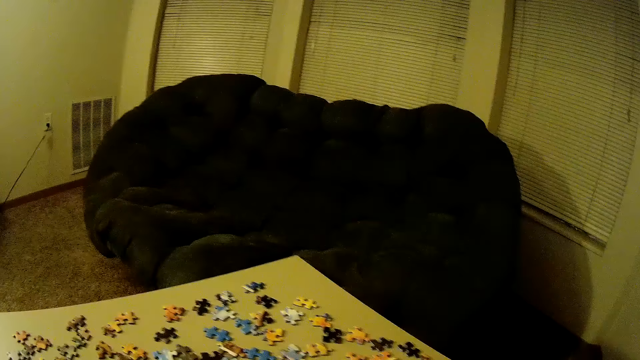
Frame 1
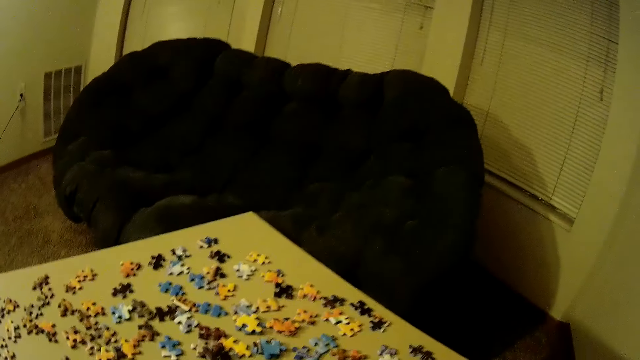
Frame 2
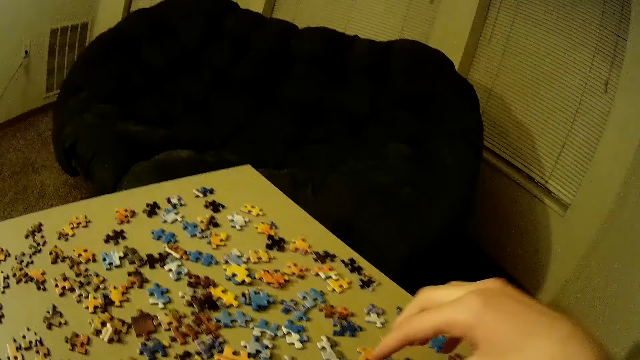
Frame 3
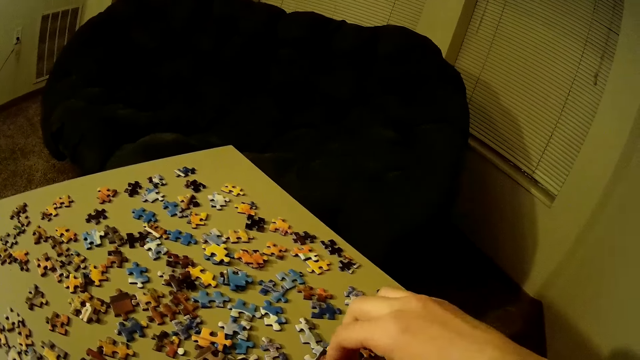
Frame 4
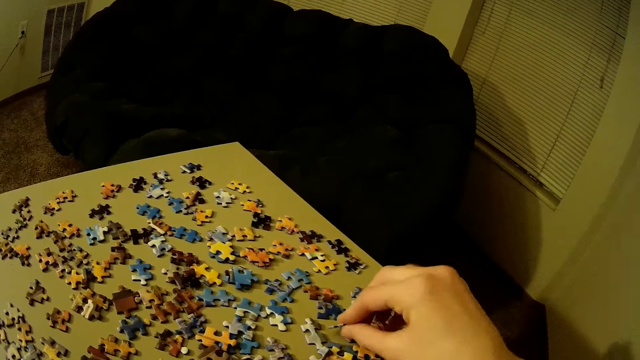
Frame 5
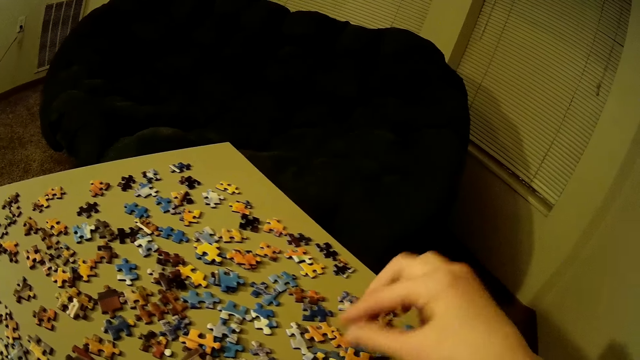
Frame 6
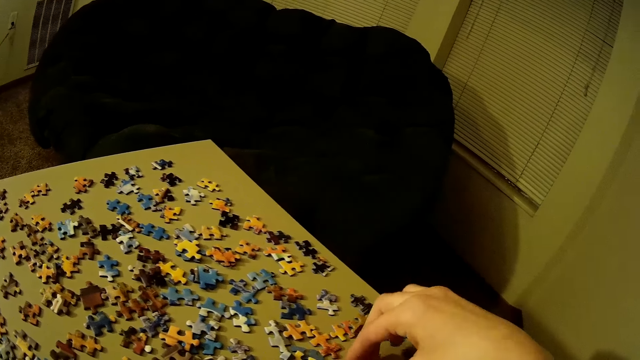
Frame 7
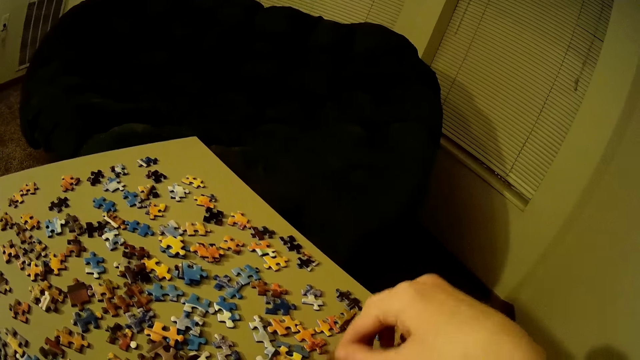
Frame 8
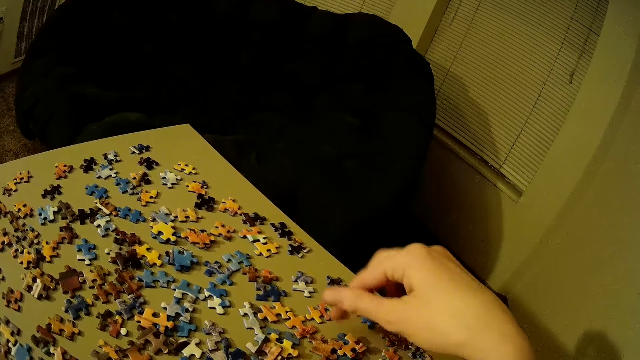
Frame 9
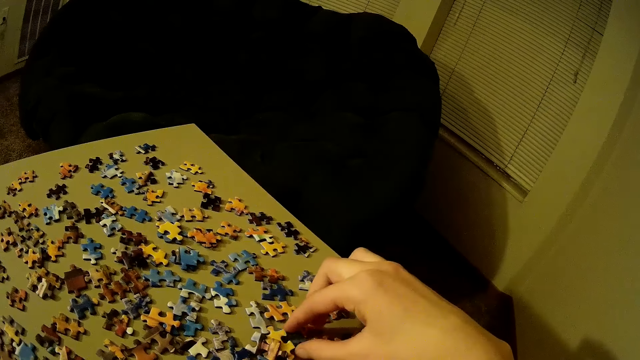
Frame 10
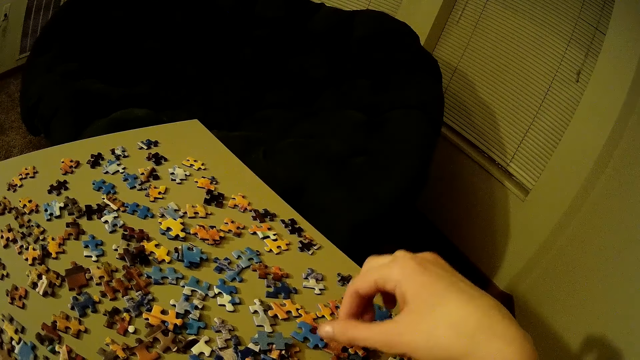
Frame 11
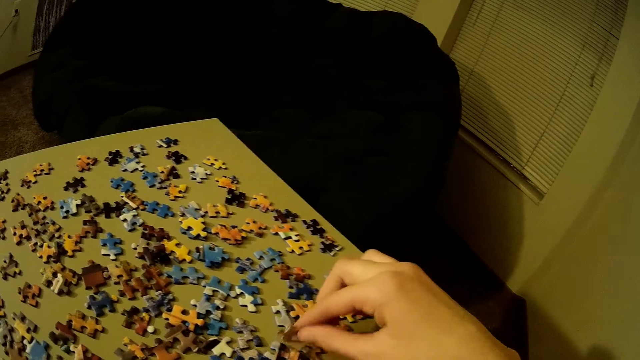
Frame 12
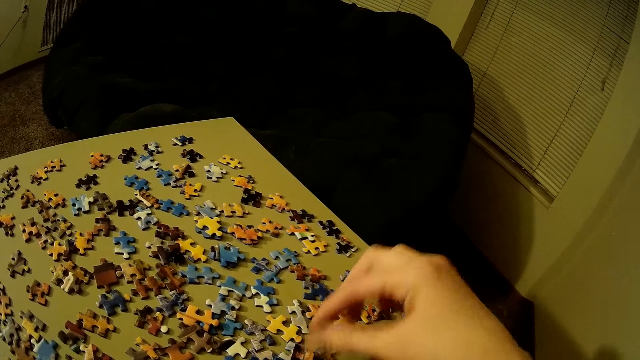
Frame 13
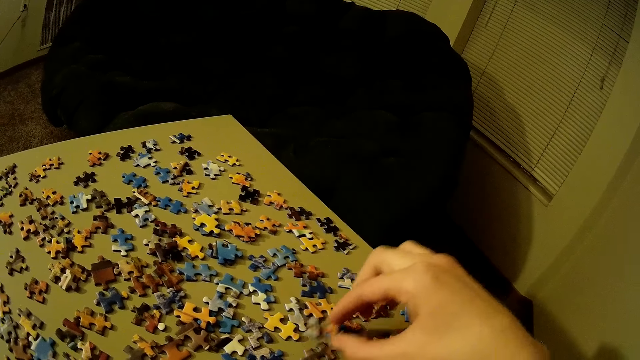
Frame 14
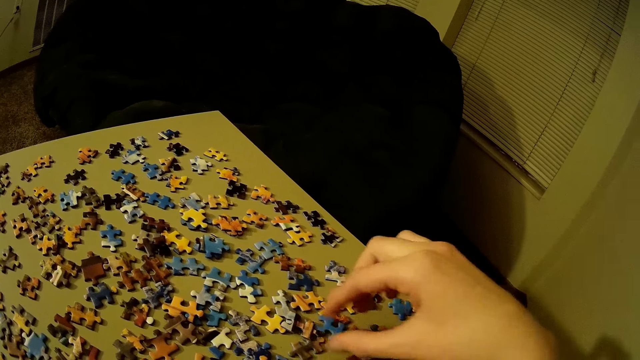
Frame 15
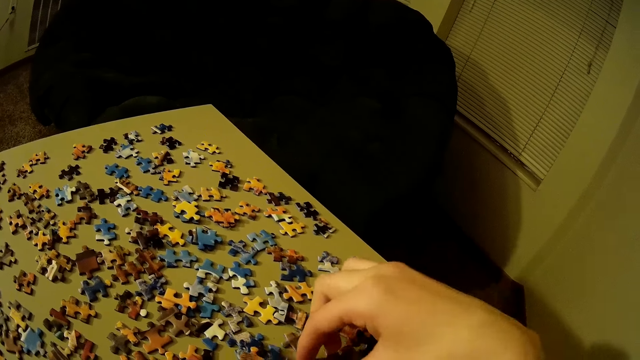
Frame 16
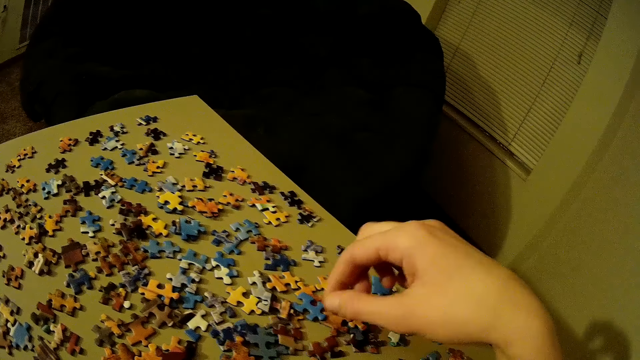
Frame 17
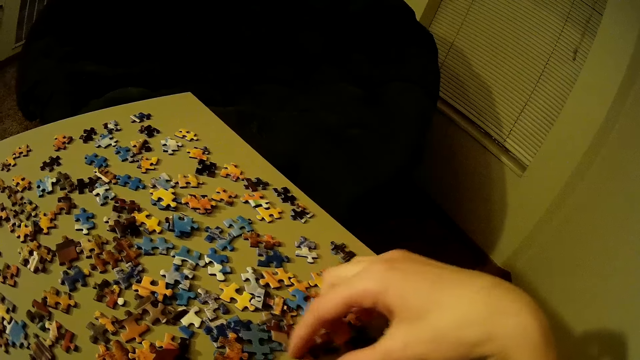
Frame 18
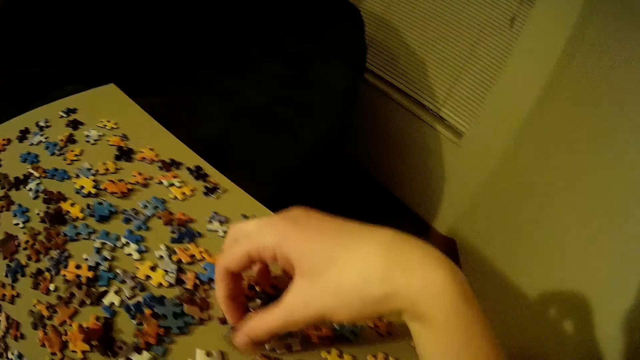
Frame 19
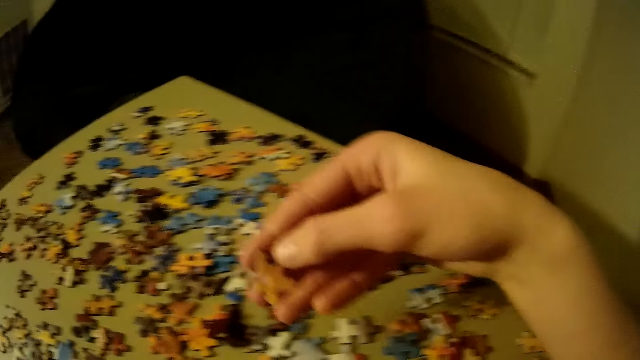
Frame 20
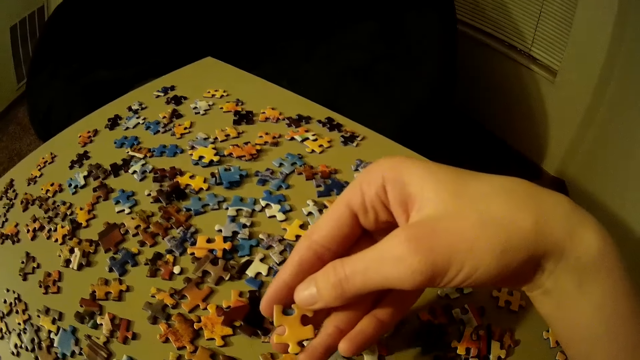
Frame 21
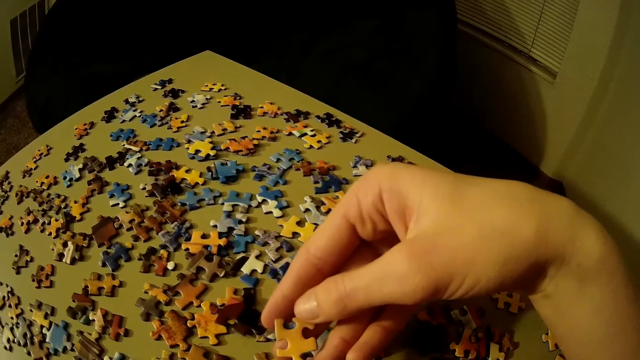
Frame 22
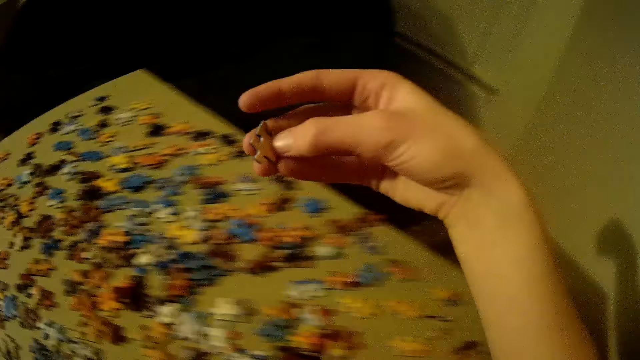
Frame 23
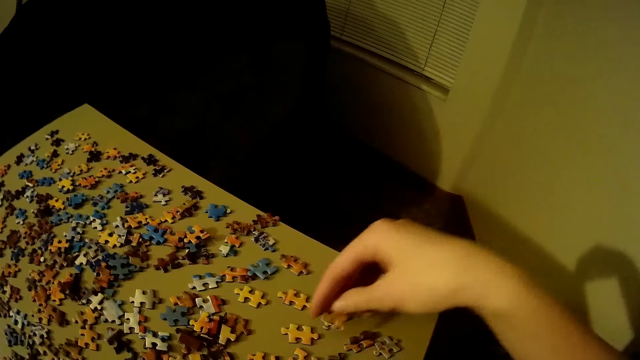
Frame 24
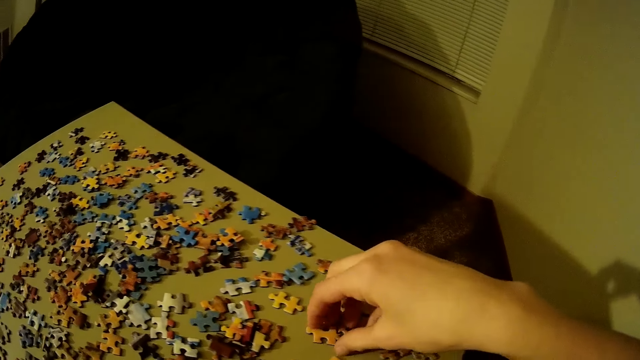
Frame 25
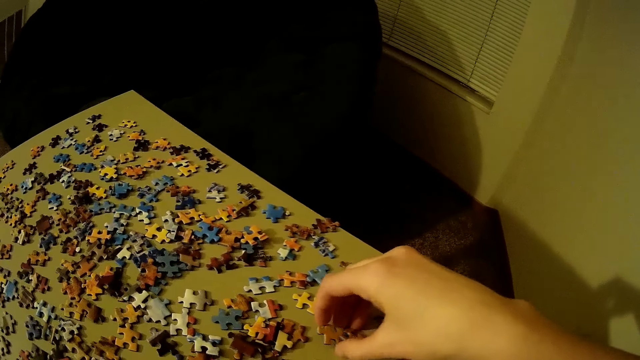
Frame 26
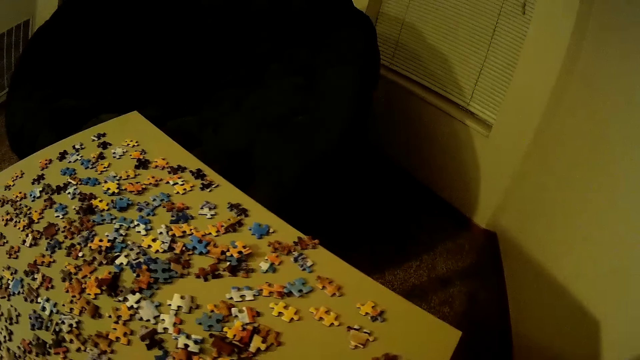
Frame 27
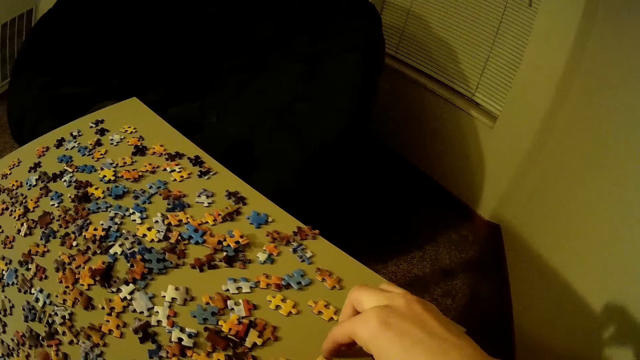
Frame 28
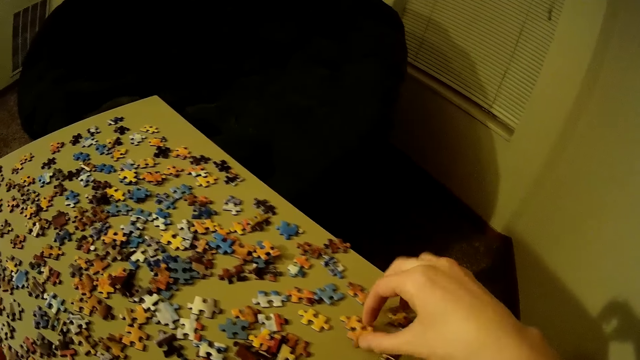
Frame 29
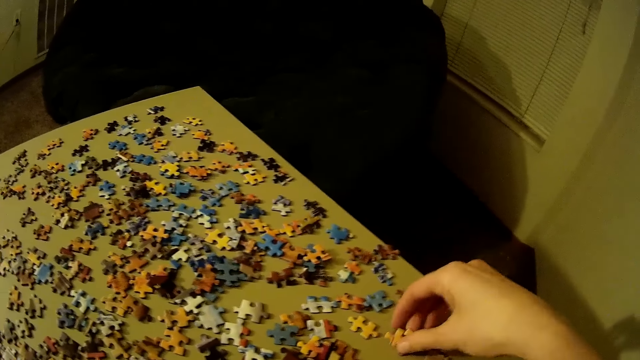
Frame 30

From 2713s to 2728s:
The camera wearer picks up a piece of the puzzle with her hand. They check the game chips. They look at the puzzle piece in hand. They put the pieces of puzzle from the table to his left hand. They place the piece on the table. They pick the puzzle pieces.

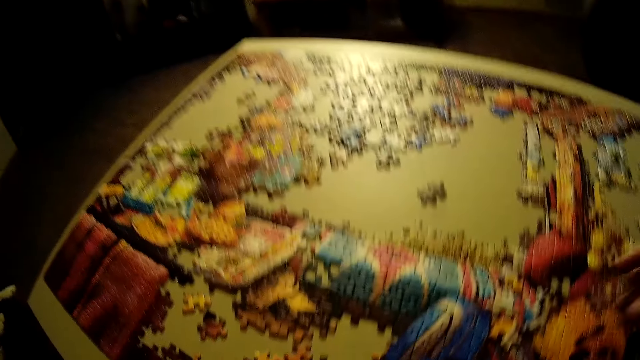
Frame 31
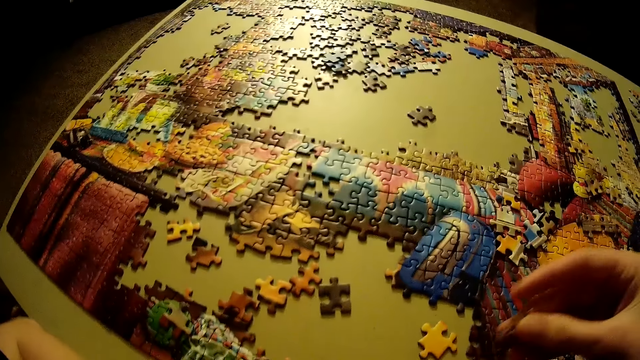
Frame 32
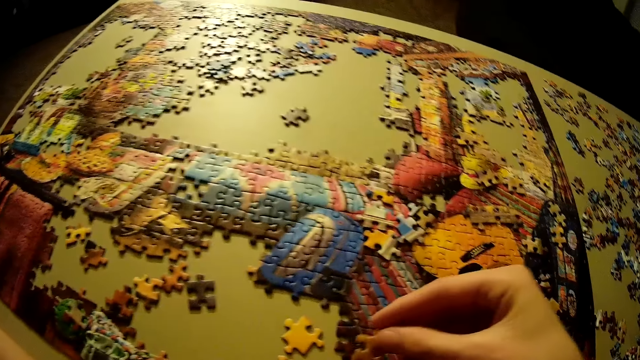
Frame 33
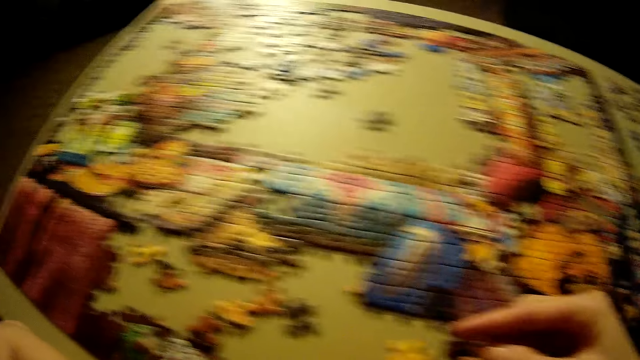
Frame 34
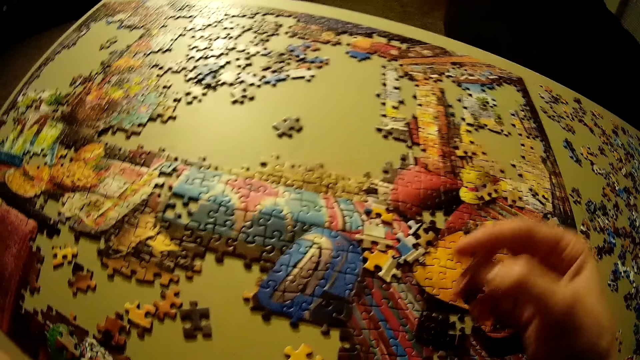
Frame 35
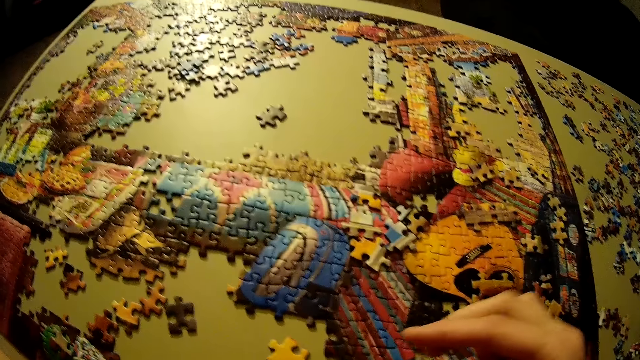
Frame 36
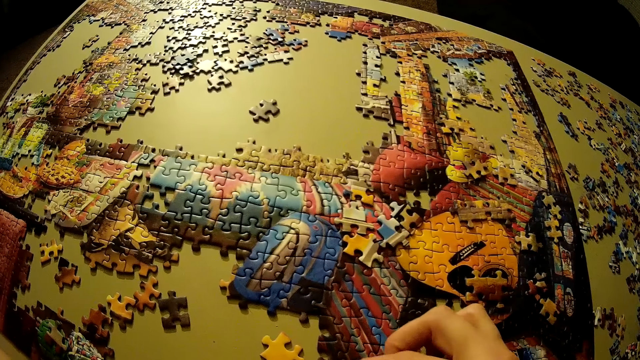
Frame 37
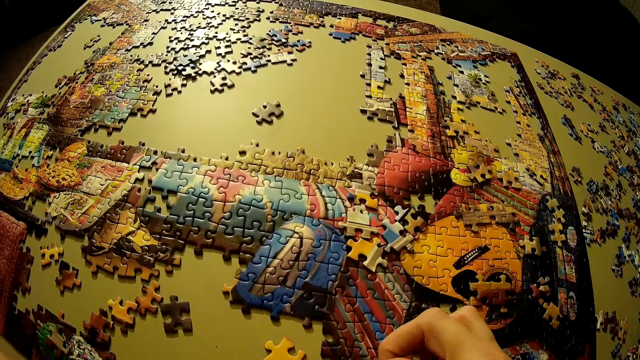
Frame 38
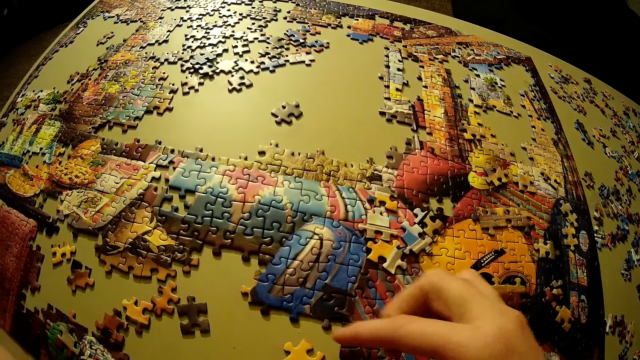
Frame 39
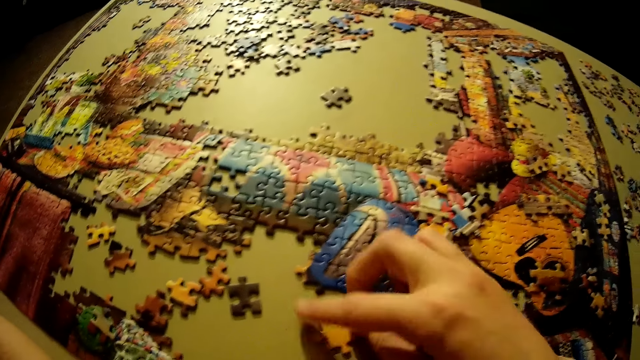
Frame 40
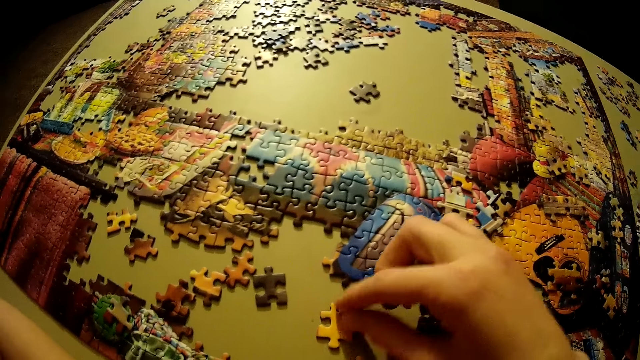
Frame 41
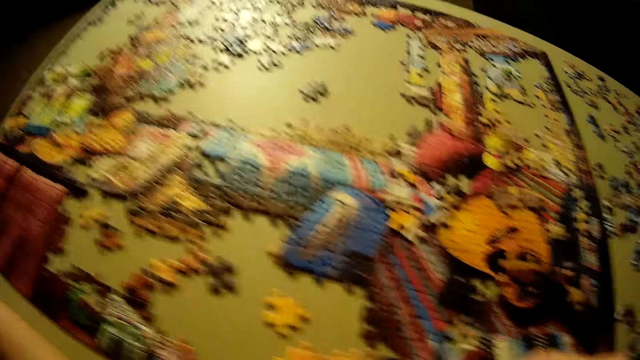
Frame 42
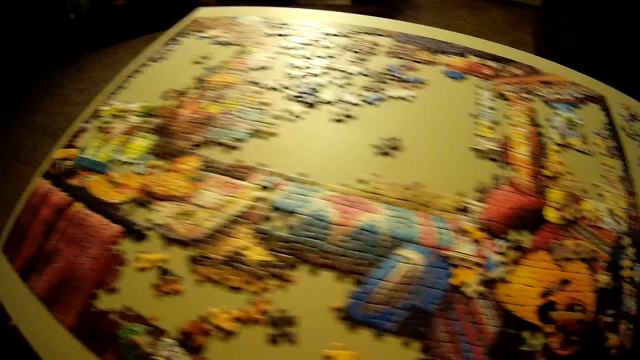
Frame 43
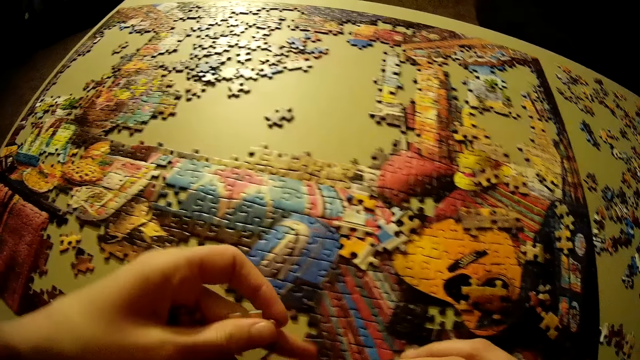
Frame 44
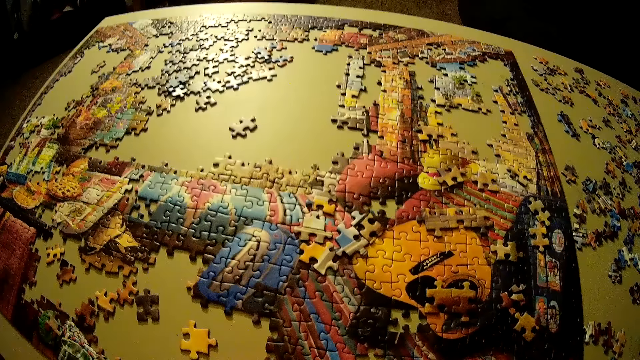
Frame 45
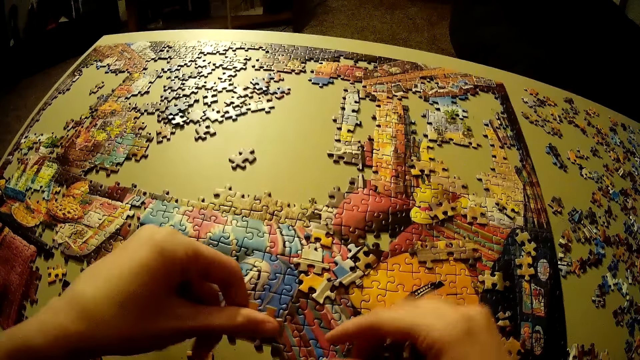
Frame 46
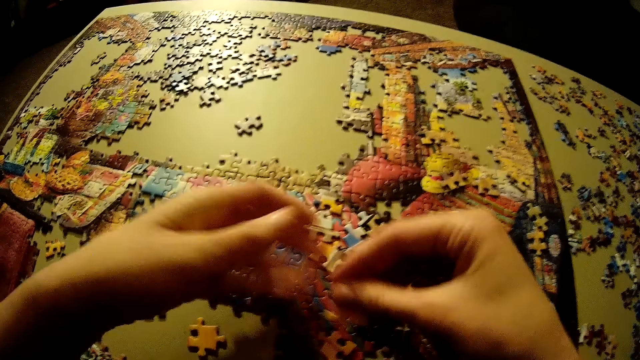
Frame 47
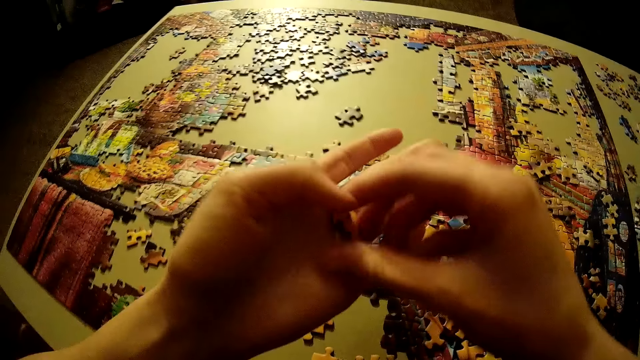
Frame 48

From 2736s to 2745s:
The camera wearer looks at the arranged puzzle pieces. They place the pieces of puzzle on the table. They arrange the pieces on the handicraft.
